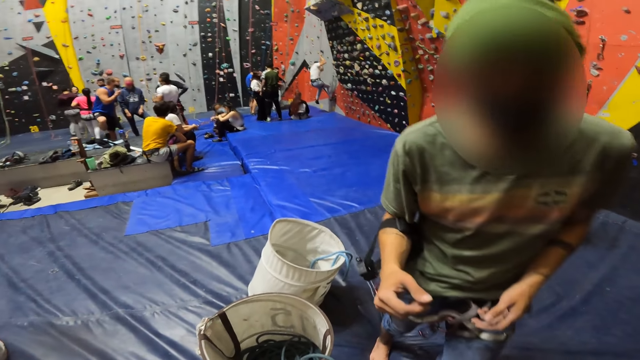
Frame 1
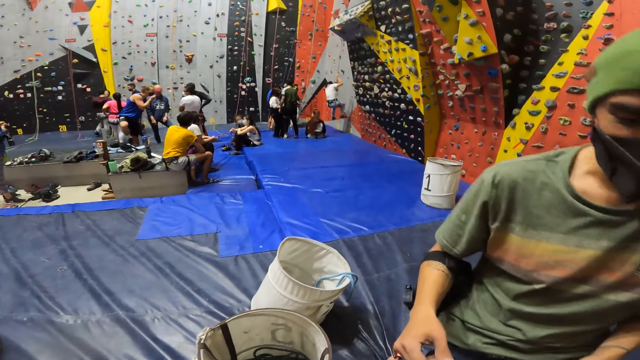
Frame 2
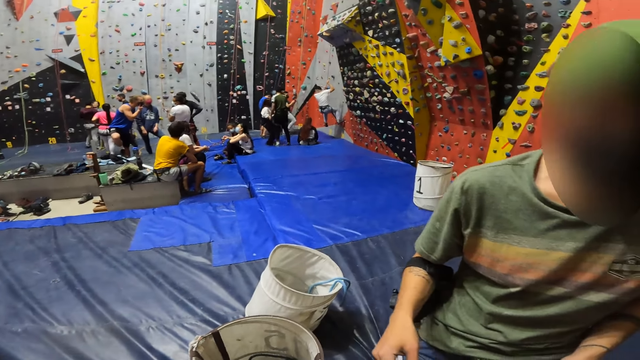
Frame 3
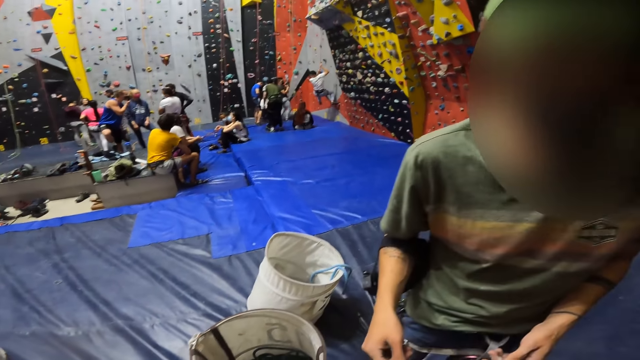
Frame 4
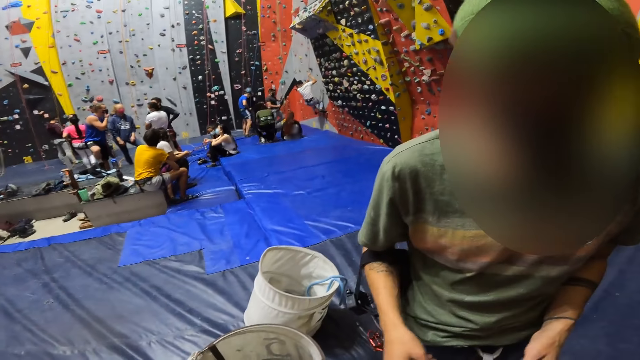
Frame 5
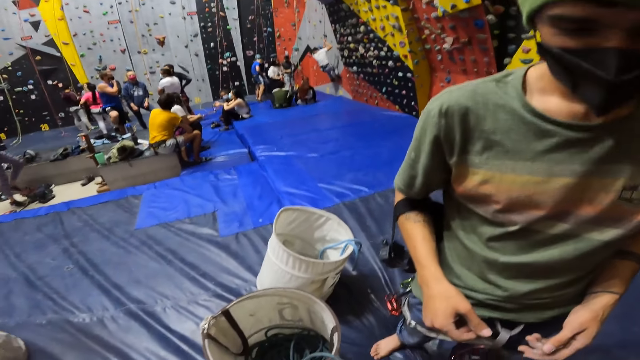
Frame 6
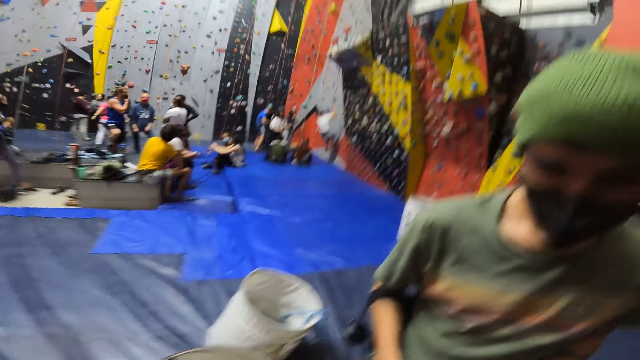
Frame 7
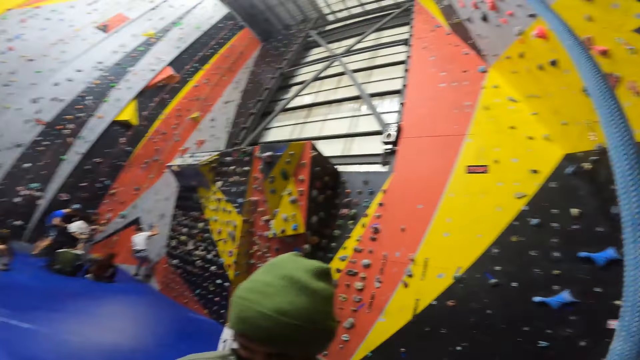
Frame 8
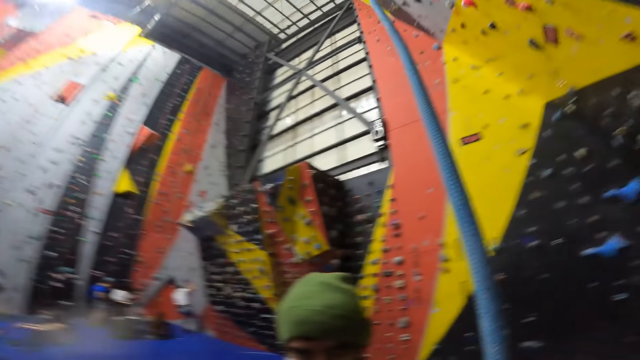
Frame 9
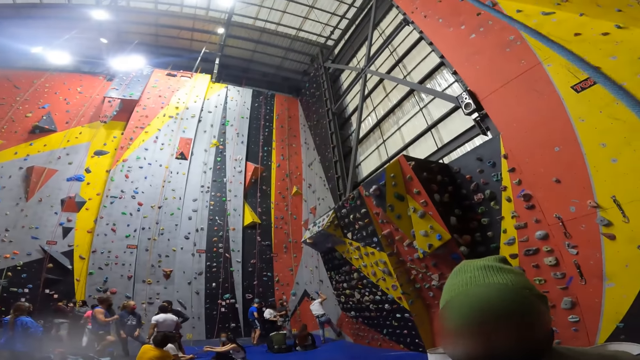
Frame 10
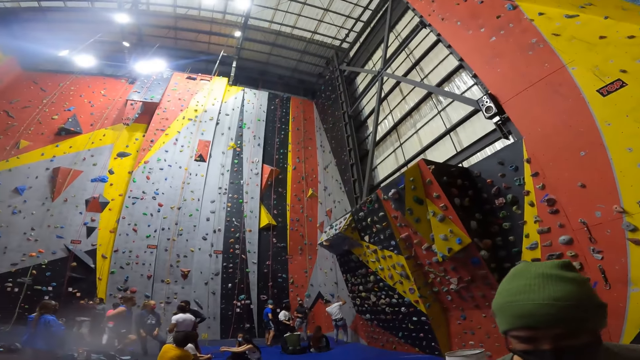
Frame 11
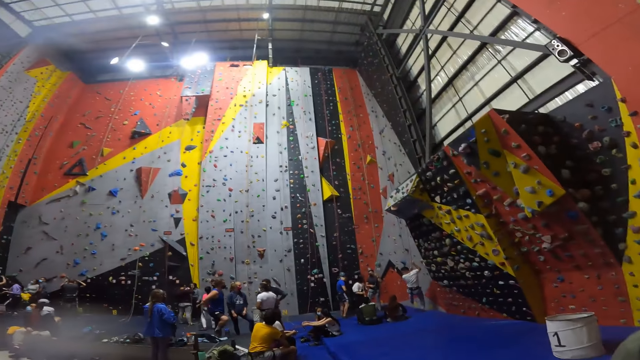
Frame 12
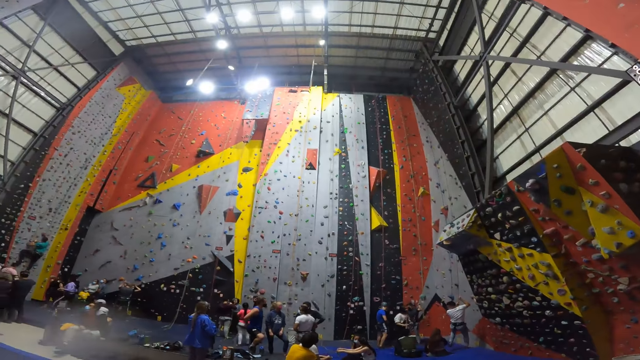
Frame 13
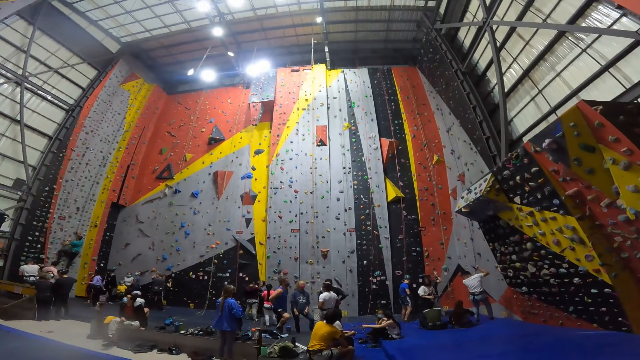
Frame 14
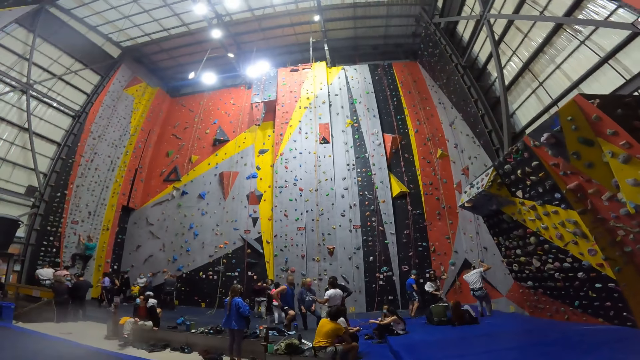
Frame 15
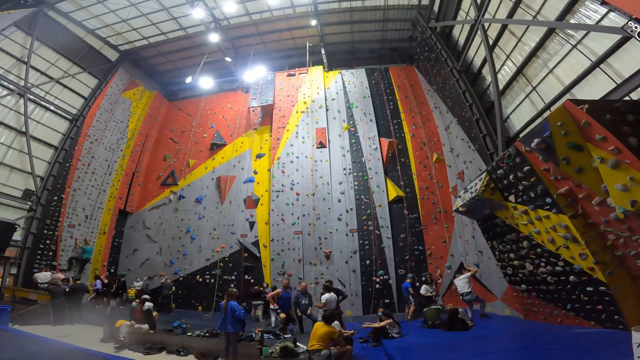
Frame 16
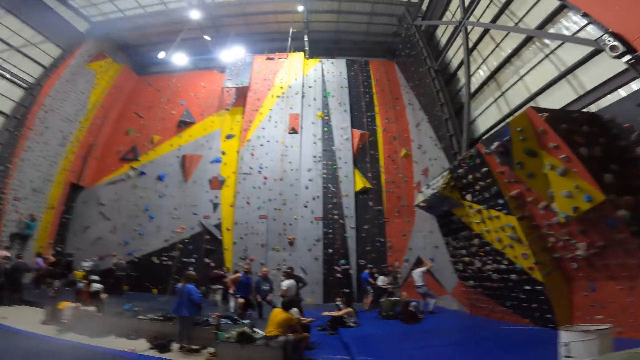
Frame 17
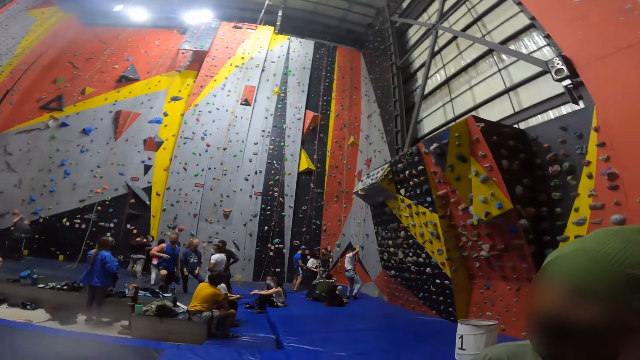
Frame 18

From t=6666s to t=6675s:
The camera wearer looks around the room.

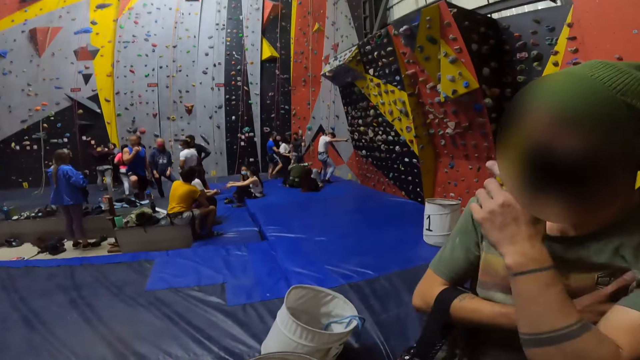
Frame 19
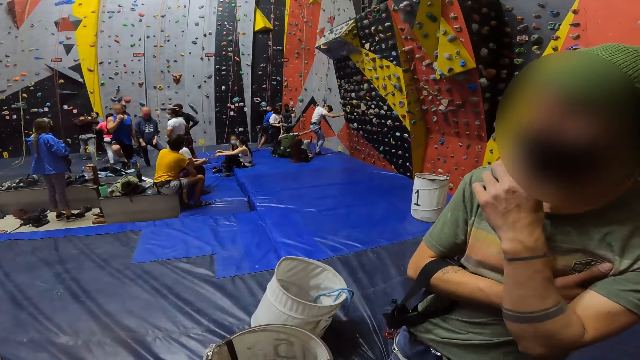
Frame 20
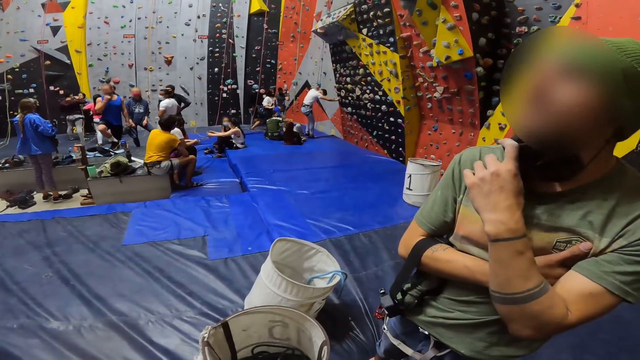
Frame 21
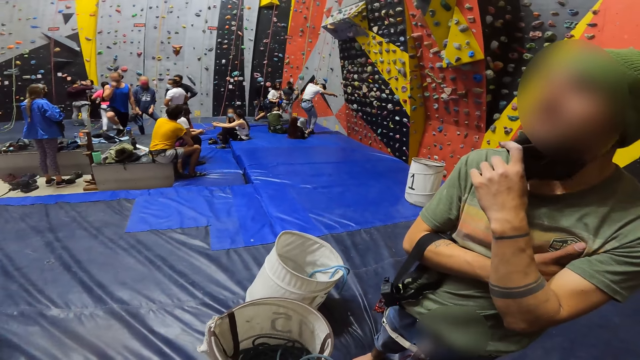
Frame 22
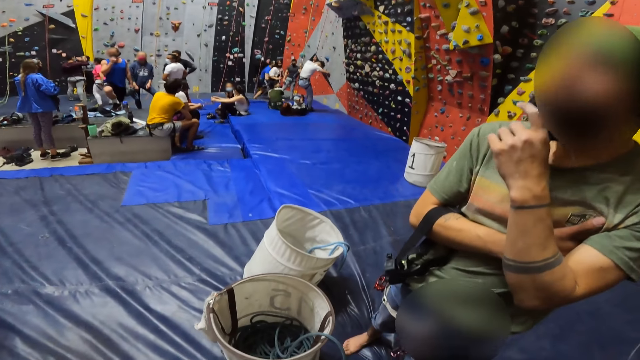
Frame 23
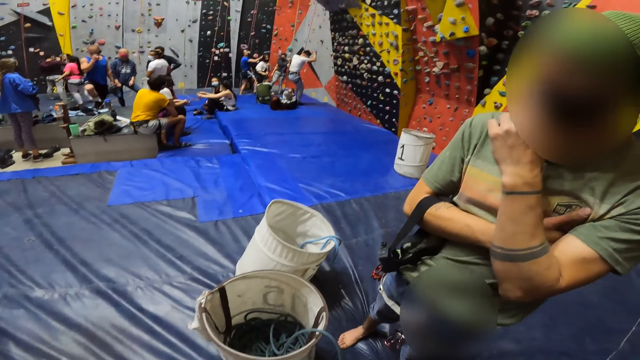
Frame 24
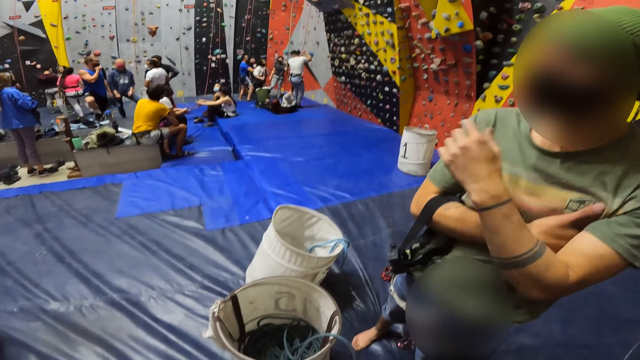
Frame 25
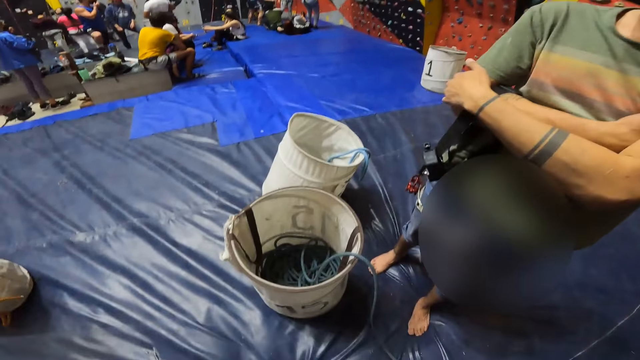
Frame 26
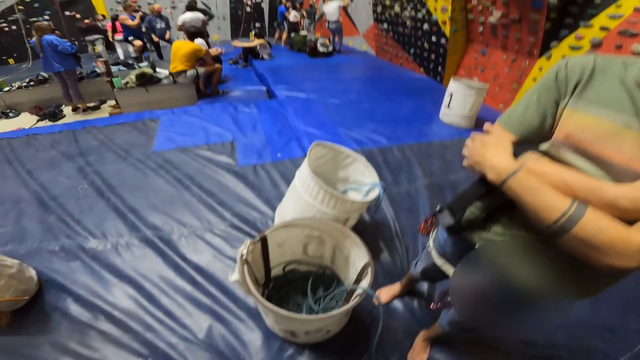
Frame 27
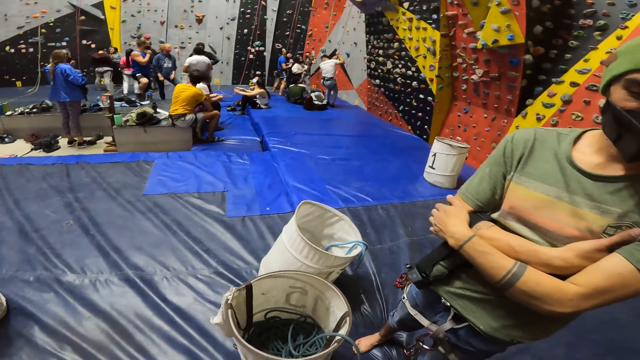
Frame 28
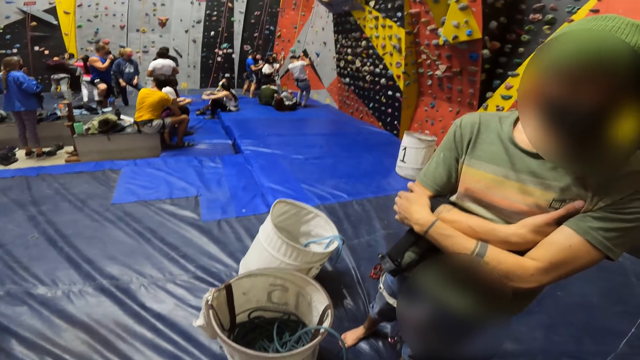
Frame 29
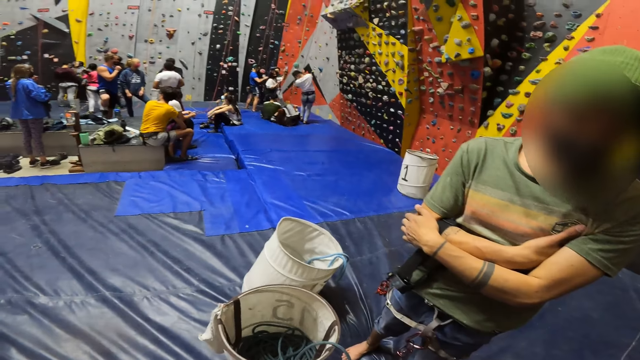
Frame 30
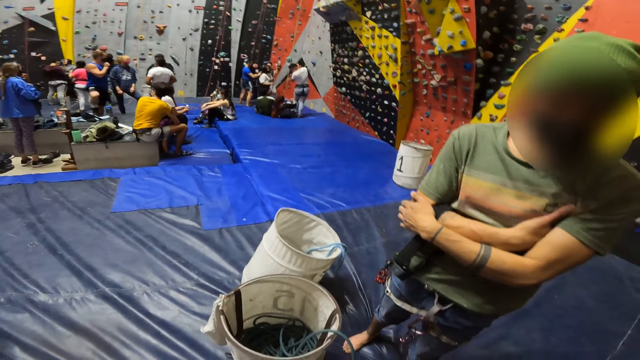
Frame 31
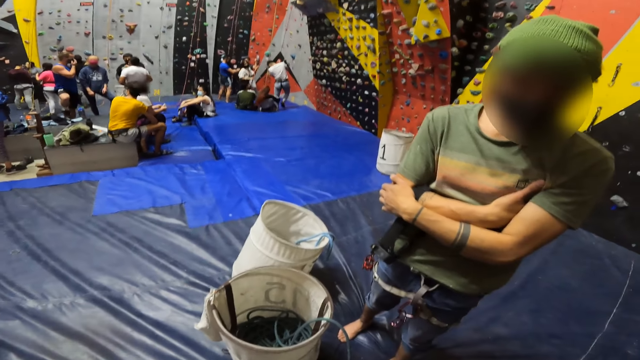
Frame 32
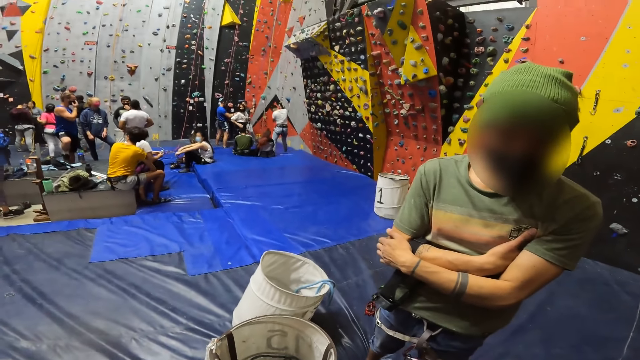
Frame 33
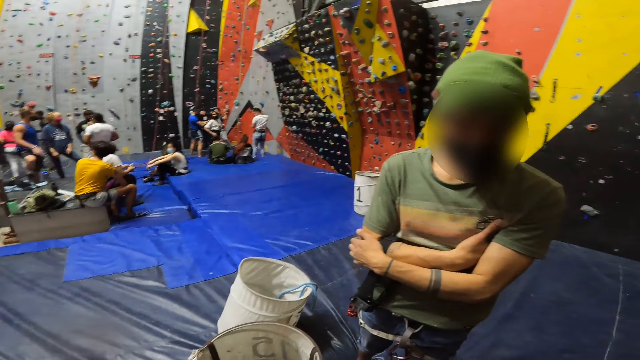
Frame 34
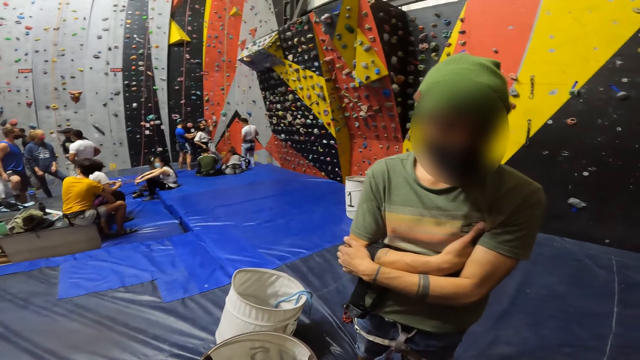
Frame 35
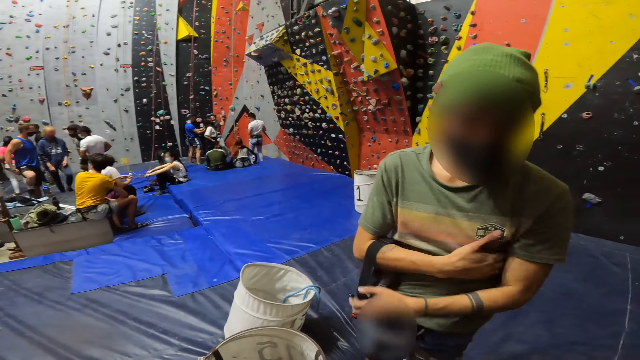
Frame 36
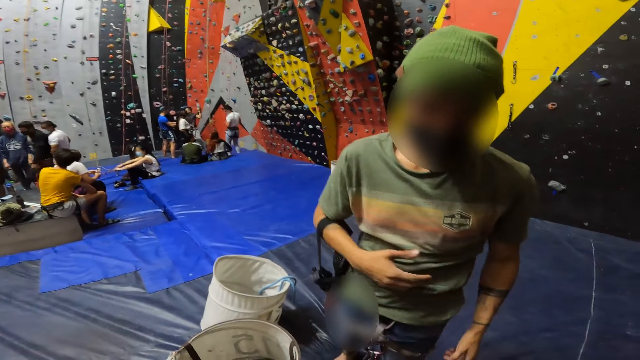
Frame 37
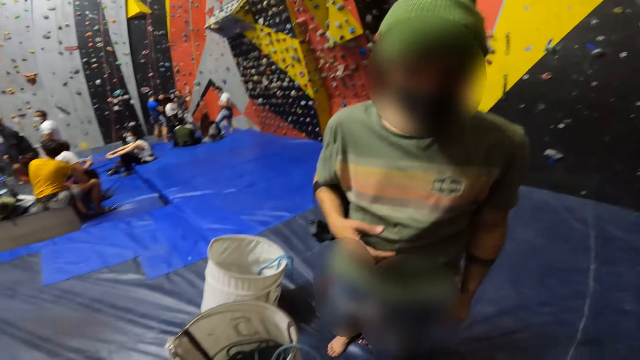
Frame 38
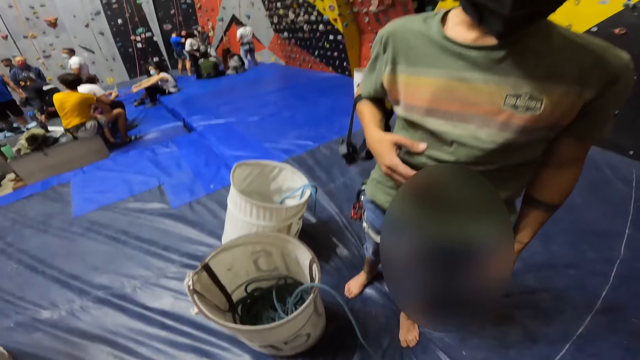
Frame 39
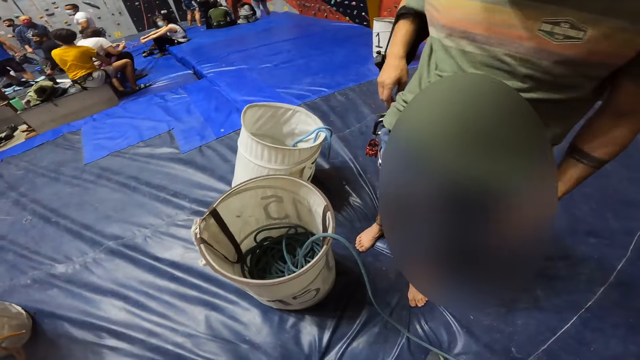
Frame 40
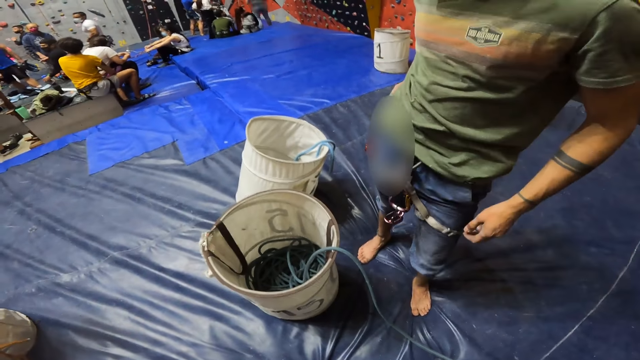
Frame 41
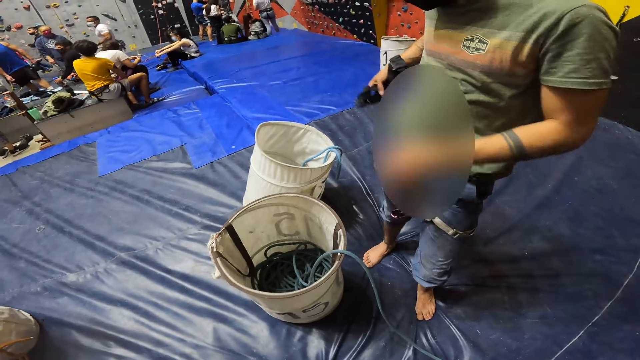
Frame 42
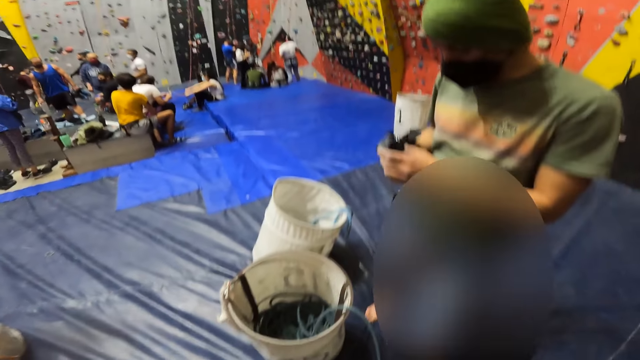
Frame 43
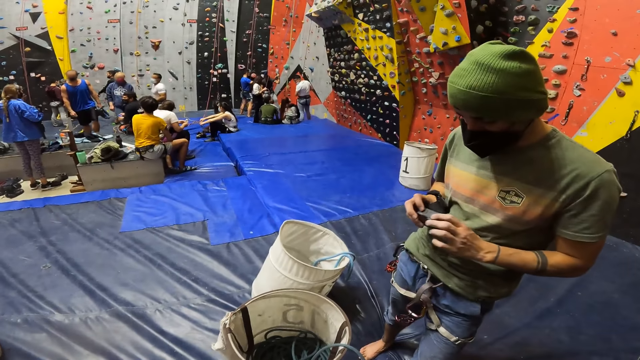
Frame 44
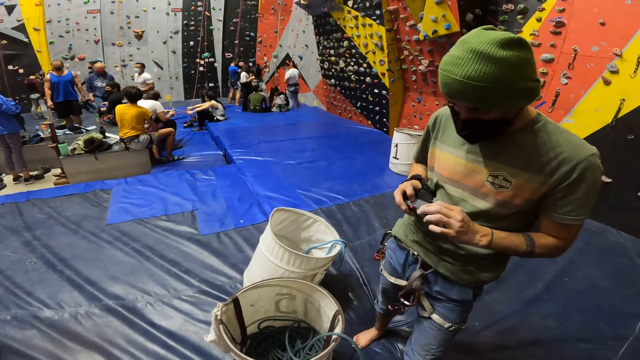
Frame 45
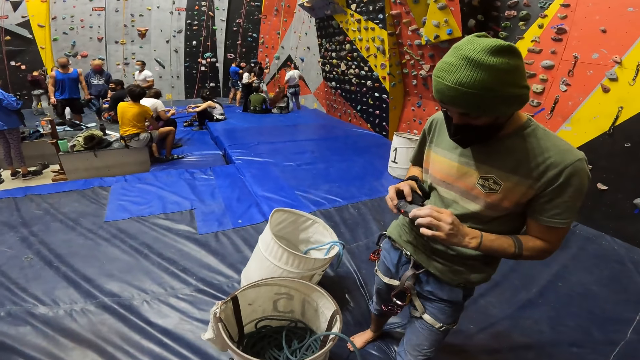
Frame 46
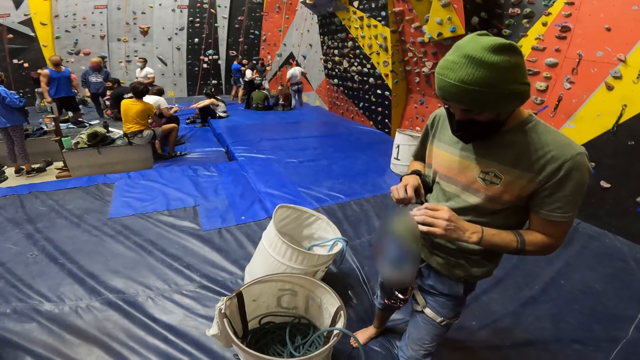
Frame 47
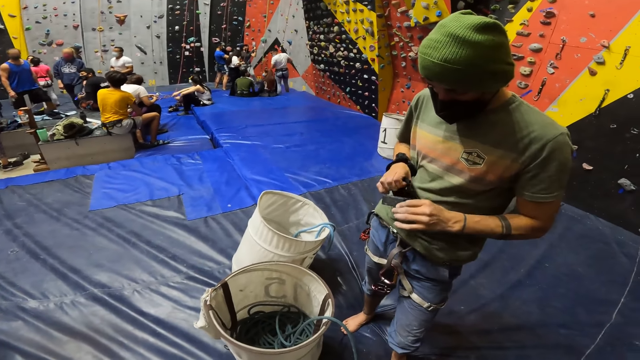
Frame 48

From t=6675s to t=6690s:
A person adjusts the mask. The camera wearer looks at the person. They look around. They interact with the person and look at the person. They talk to the person. The person holds the camera in the hand, removes something in the pocket, and looks at the camera.
